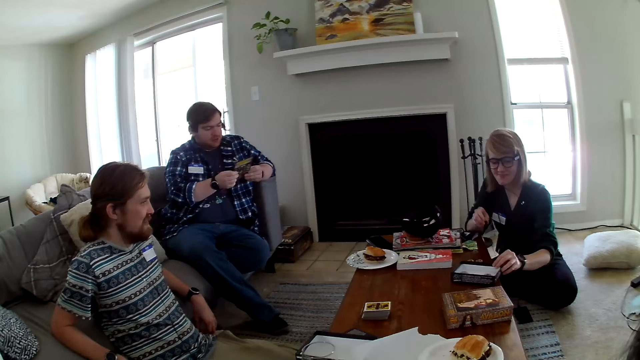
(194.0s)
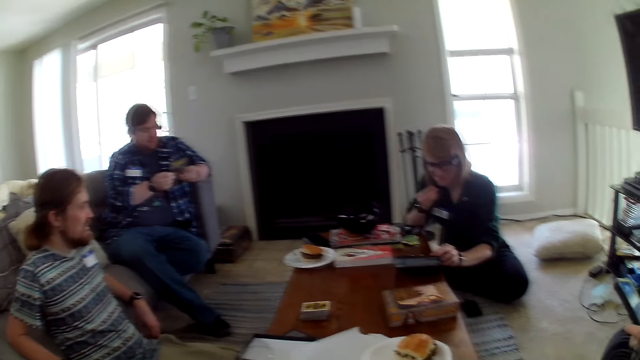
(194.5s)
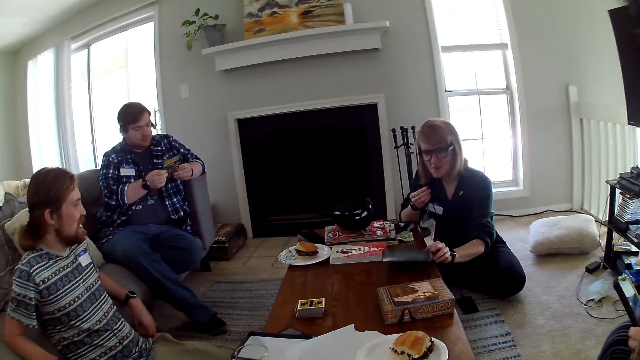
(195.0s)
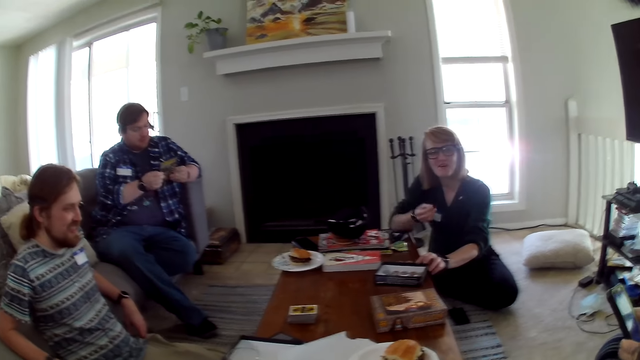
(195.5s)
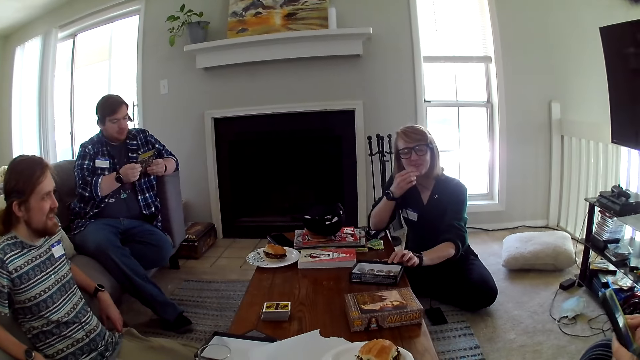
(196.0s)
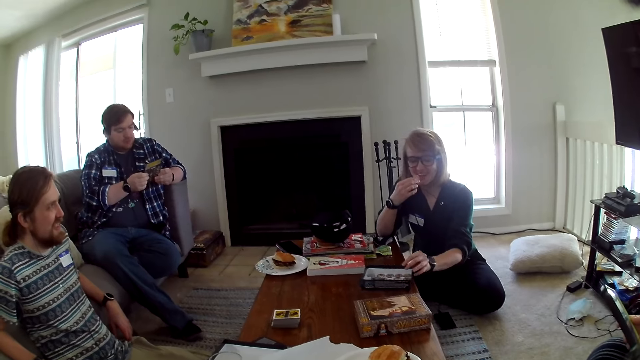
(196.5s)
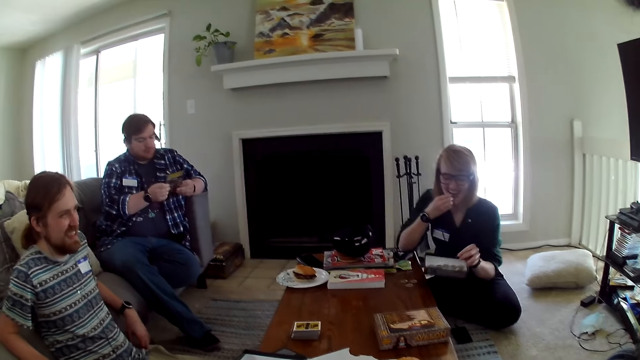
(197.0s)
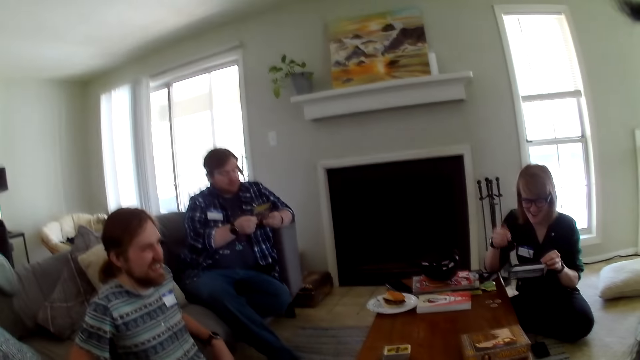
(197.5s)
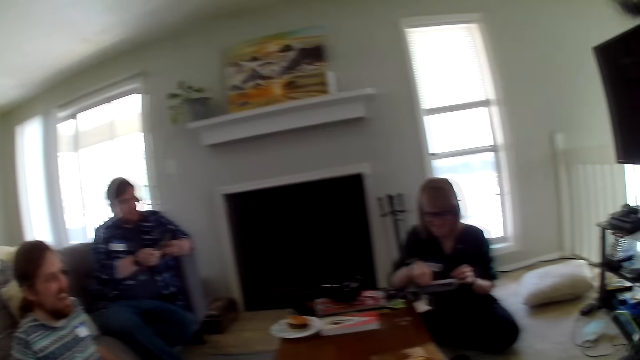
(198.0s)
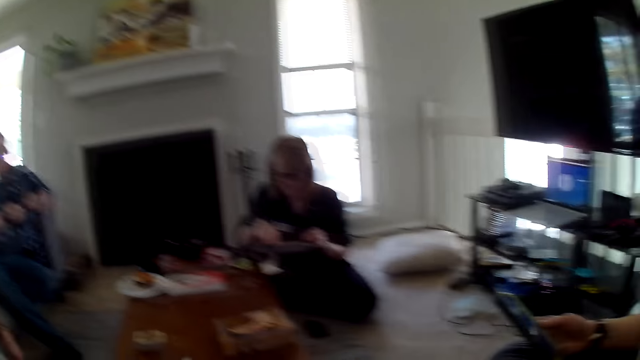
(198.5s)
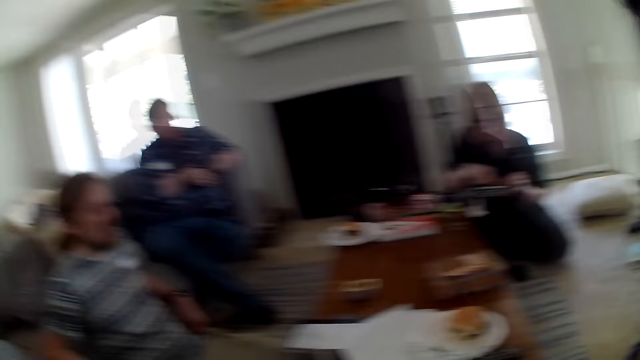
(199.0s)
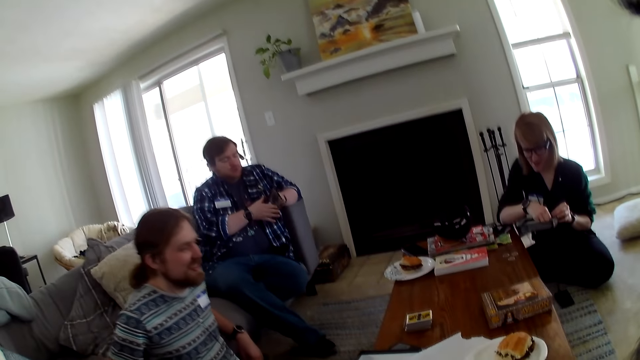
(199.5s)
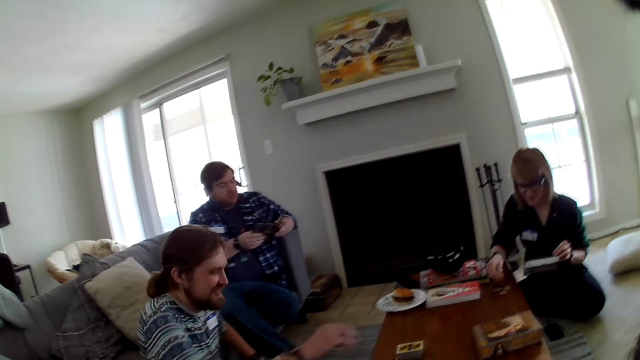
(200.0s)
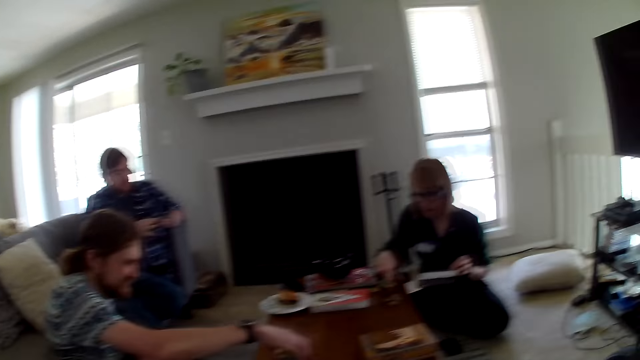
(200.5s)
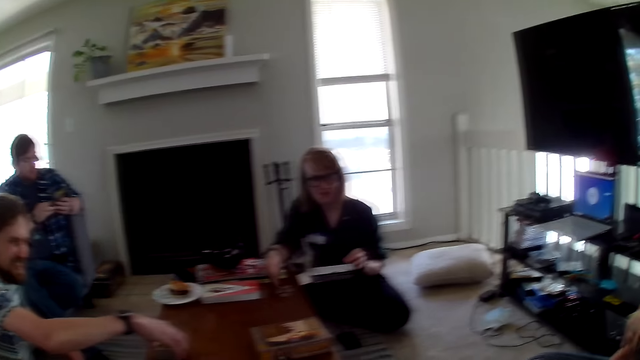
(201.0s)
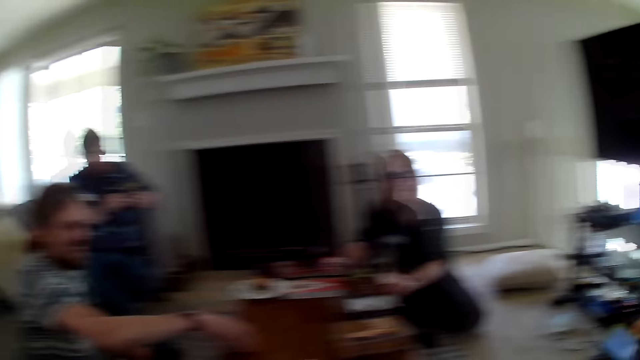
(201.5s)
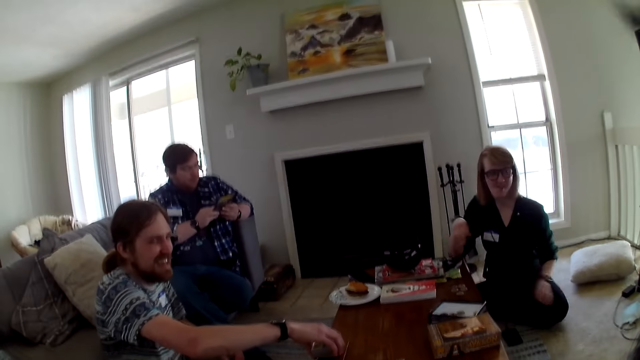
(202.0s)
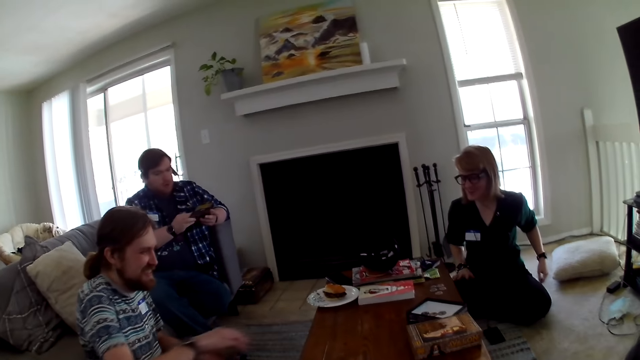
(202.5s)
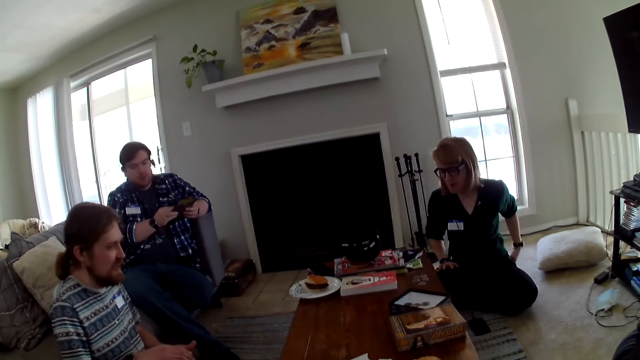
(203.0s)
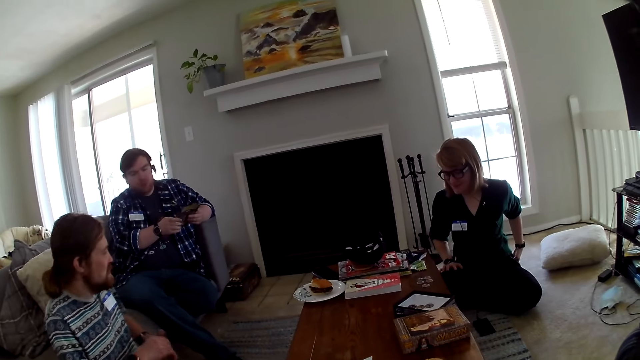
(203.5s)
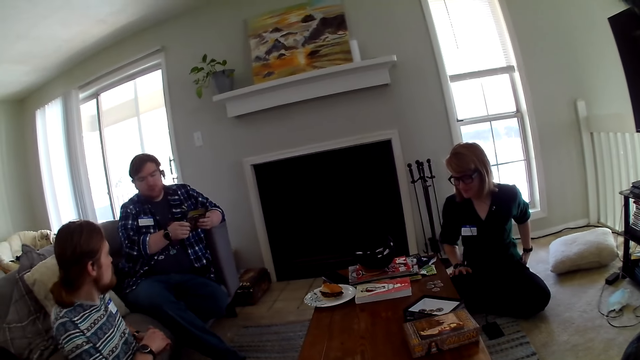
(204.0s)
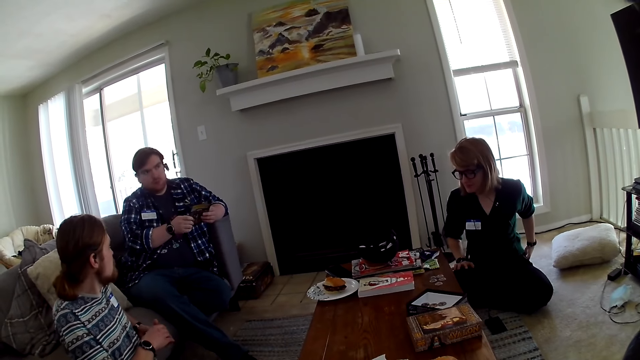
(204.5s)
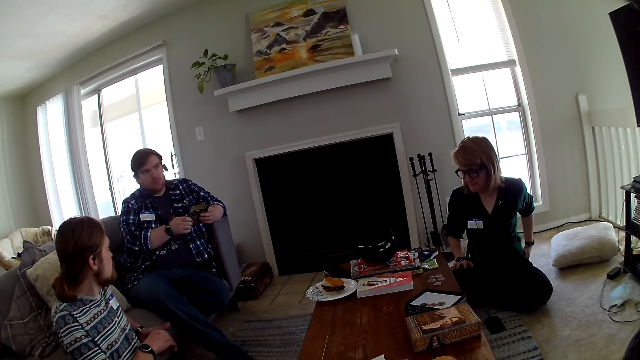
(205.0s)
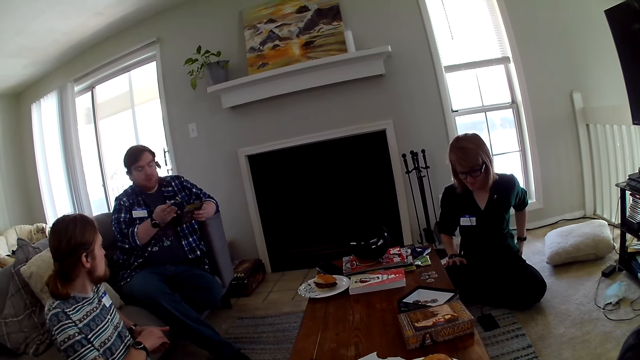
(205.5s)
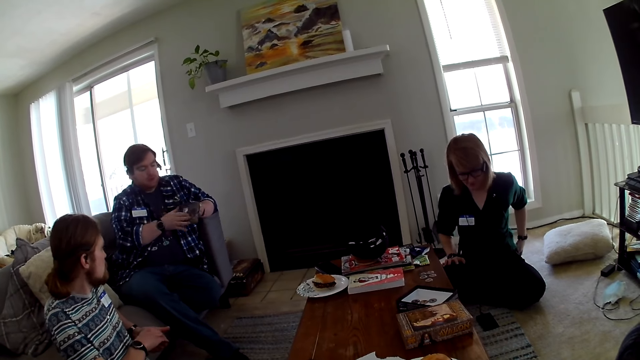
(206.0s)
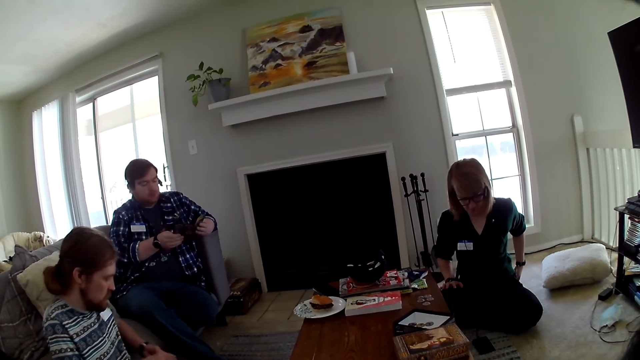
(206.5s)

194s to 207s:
A woman picks a box of something. The woman moves the phone. The camera wearer looks around the house. A man picks the card.

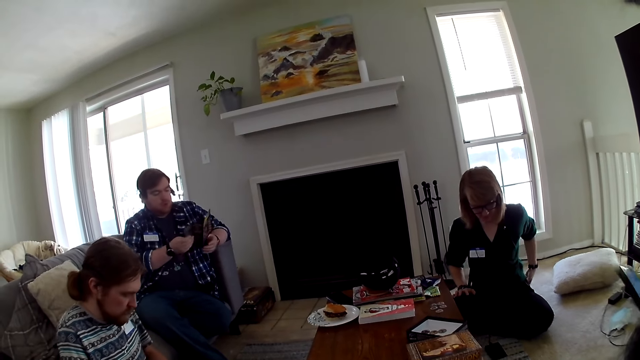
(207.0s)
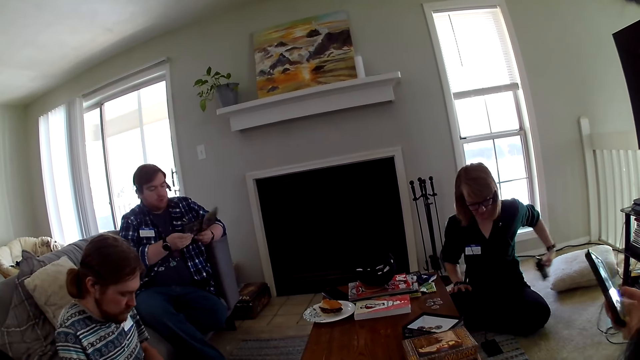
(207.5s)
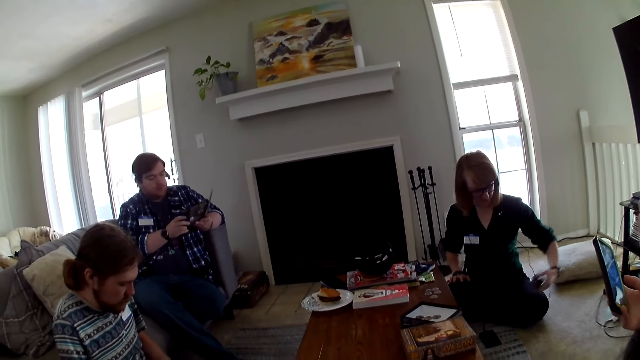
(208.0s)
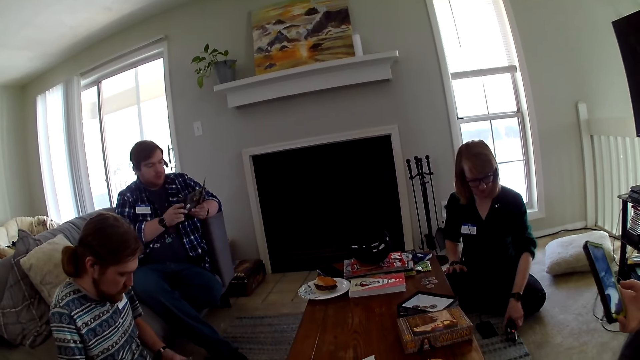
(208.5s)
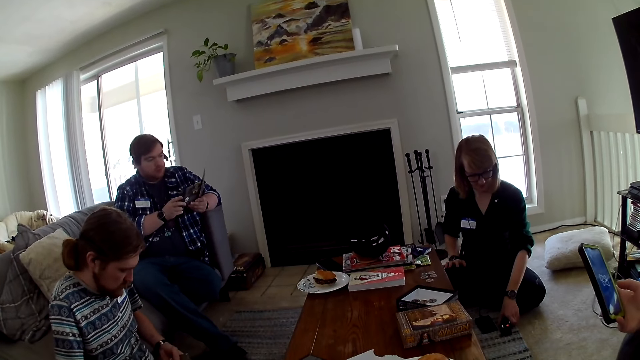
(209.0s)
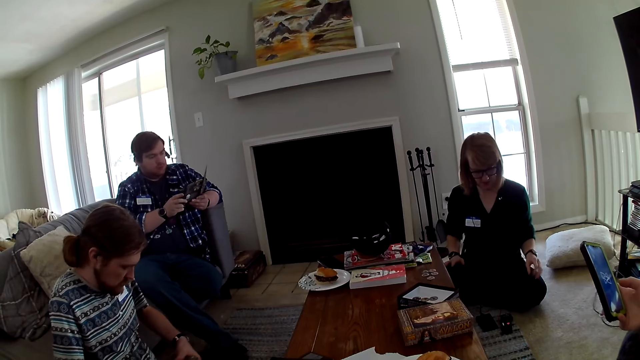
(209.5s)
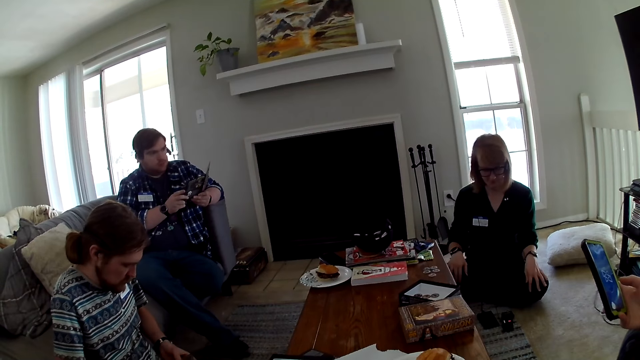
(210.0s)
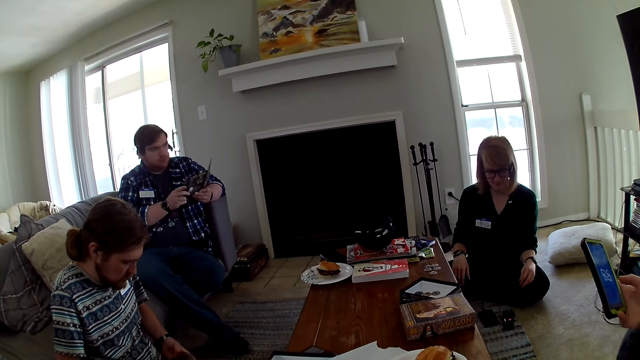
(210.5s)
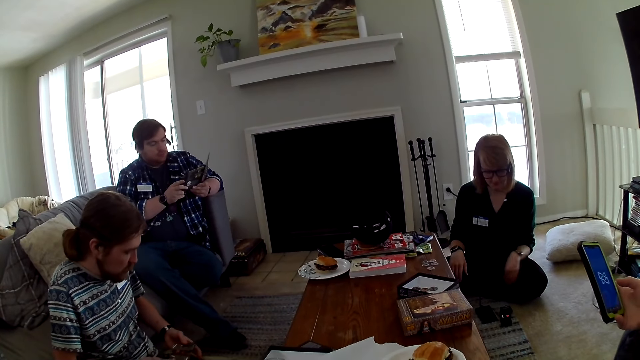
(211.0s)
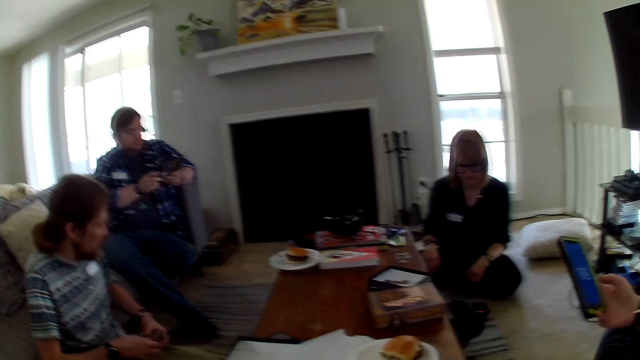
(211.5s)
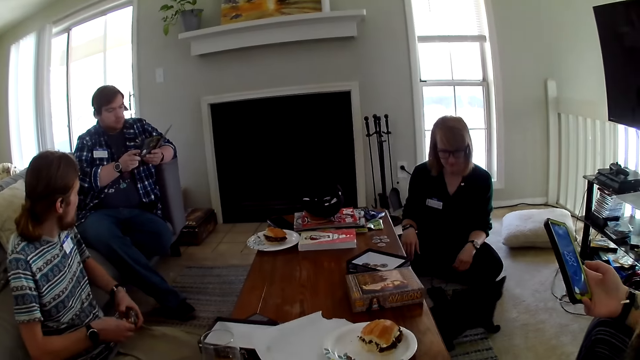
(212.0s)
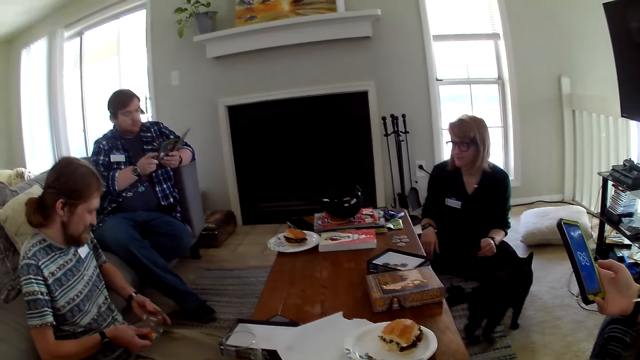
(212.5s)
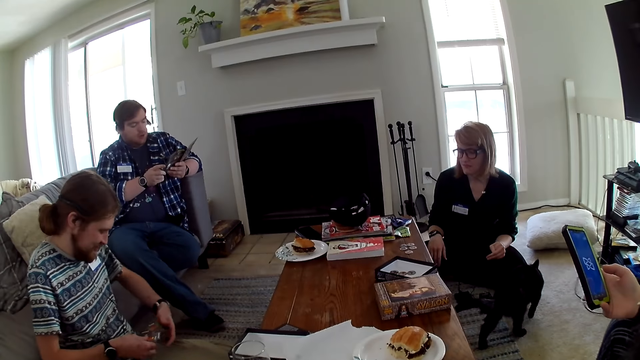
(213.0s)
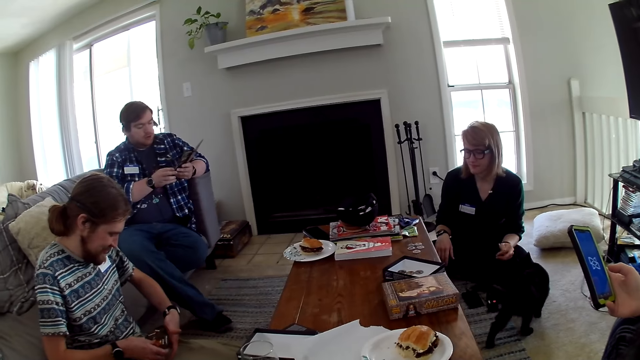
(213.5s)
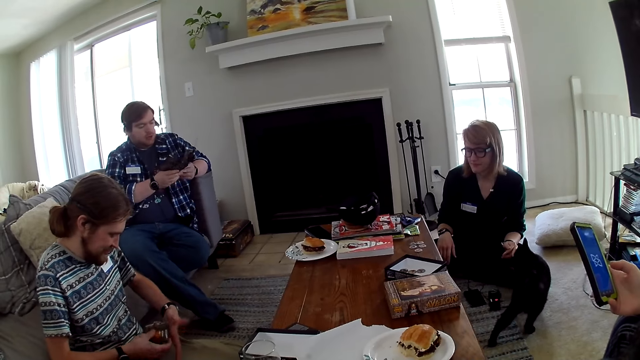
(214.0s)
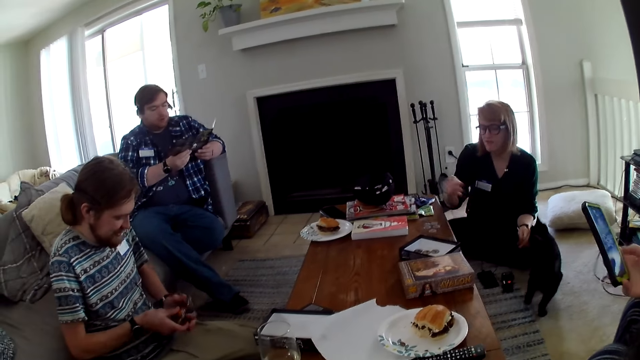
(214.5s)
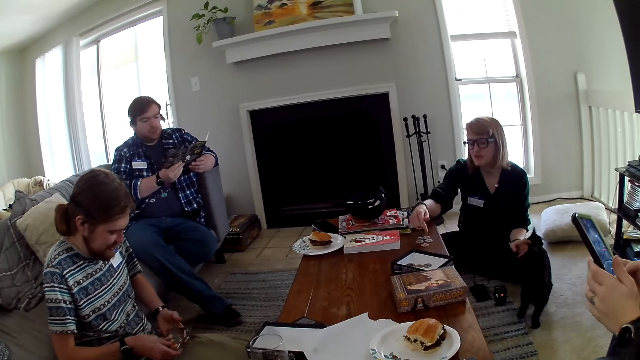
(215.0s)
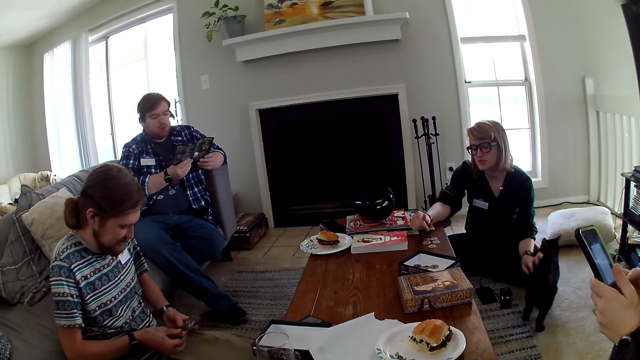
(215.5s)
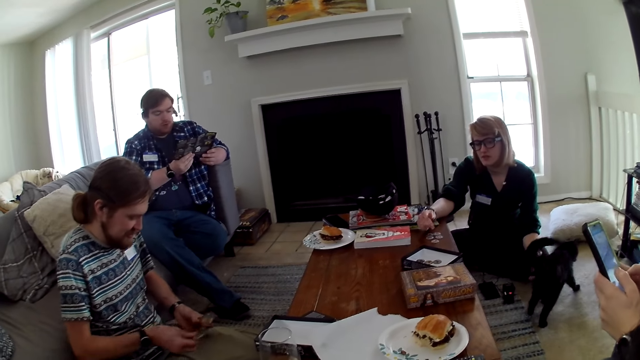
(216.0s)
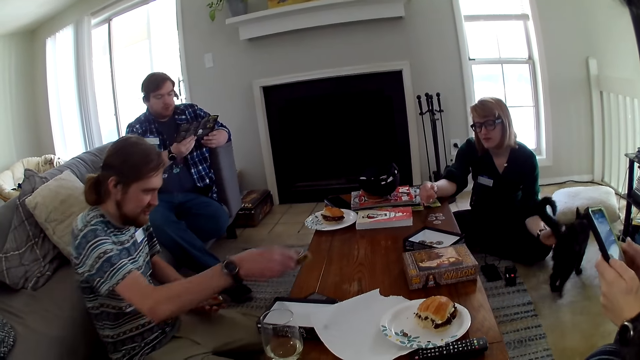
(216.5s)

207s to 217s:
A man looks at the brochure. A woman puts something down. Another woman operates the phone. The man arranges the cards.
